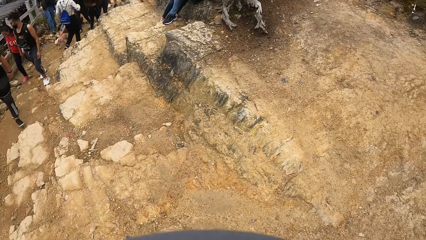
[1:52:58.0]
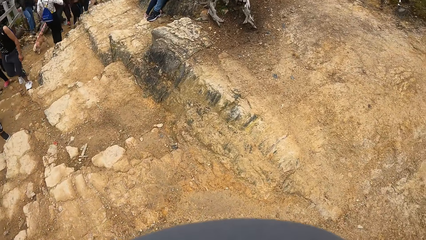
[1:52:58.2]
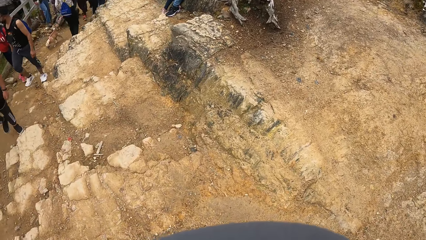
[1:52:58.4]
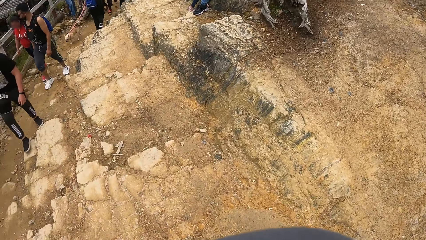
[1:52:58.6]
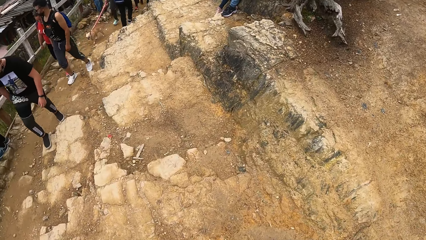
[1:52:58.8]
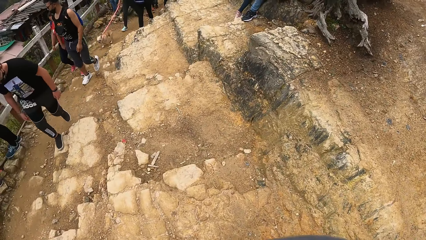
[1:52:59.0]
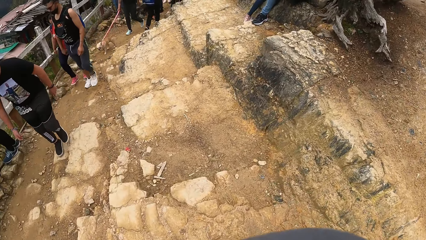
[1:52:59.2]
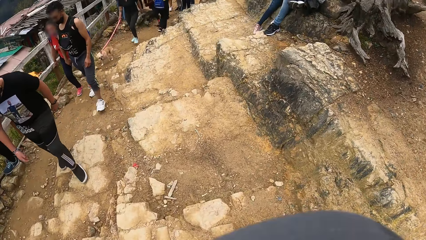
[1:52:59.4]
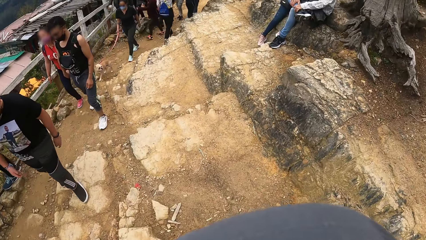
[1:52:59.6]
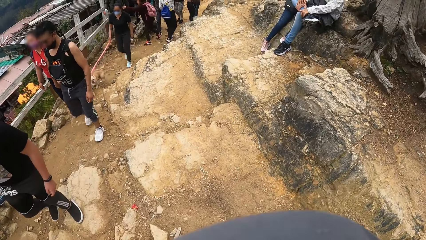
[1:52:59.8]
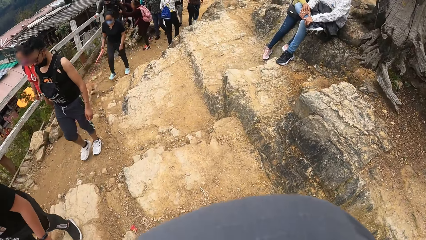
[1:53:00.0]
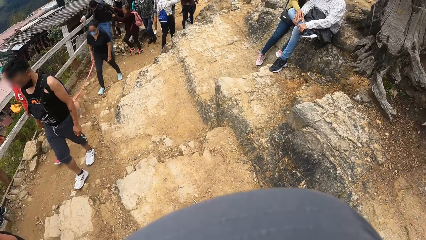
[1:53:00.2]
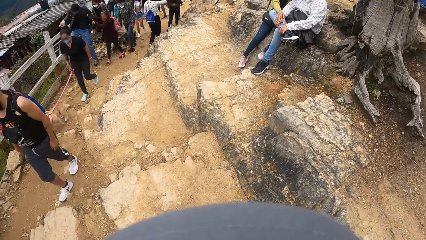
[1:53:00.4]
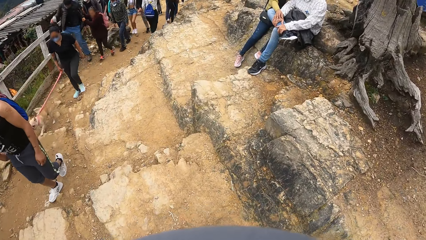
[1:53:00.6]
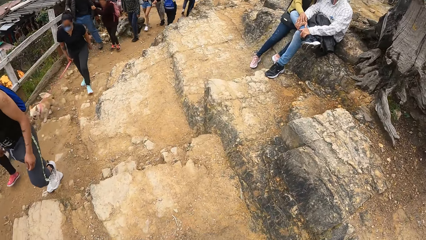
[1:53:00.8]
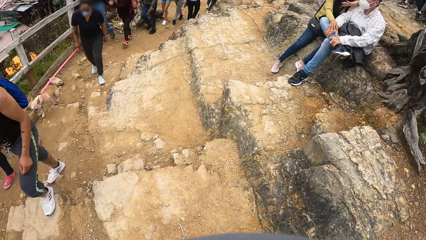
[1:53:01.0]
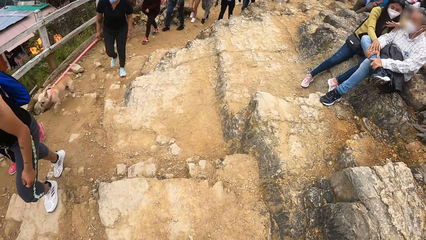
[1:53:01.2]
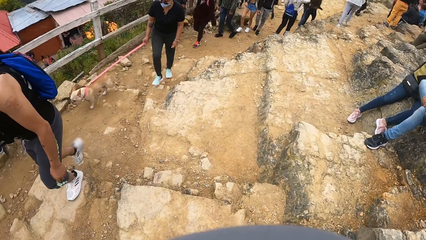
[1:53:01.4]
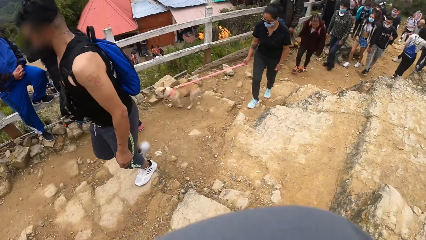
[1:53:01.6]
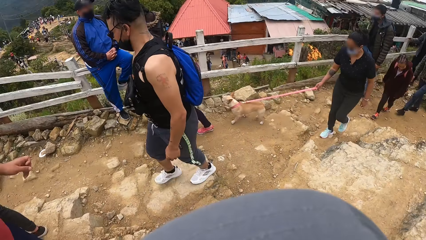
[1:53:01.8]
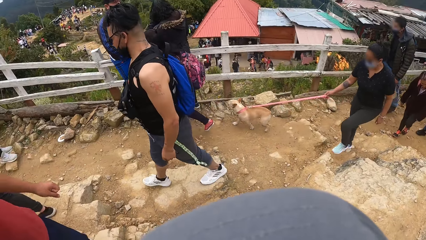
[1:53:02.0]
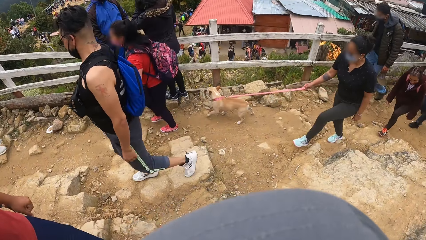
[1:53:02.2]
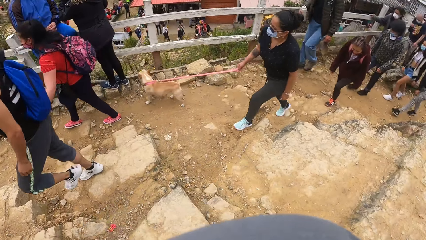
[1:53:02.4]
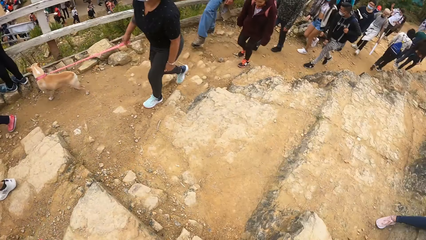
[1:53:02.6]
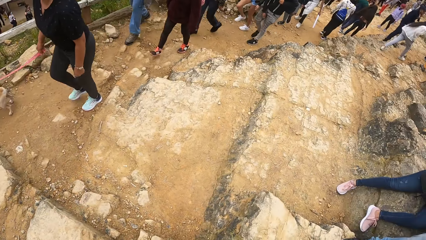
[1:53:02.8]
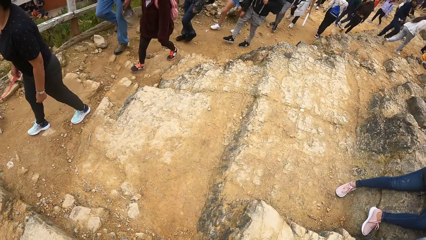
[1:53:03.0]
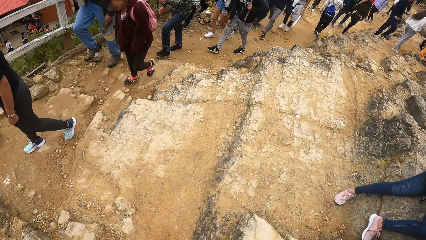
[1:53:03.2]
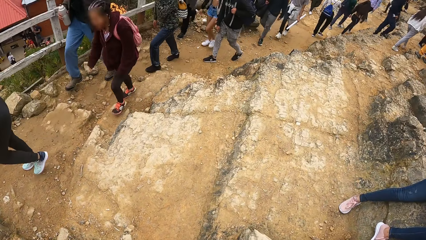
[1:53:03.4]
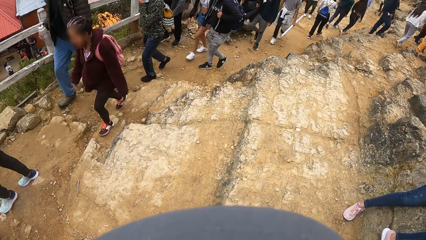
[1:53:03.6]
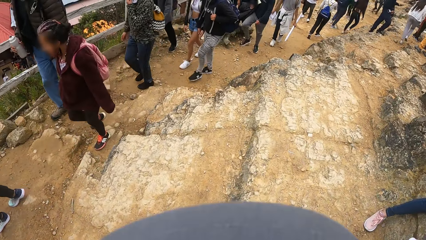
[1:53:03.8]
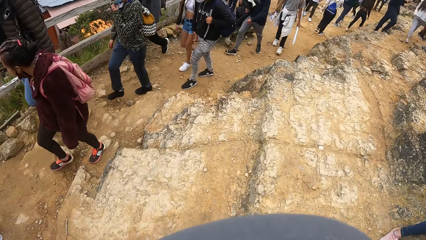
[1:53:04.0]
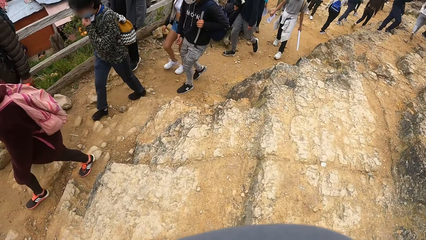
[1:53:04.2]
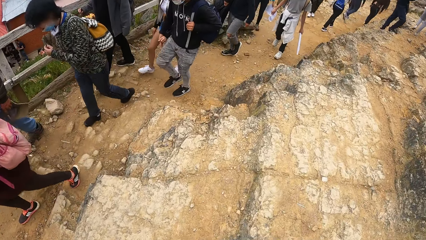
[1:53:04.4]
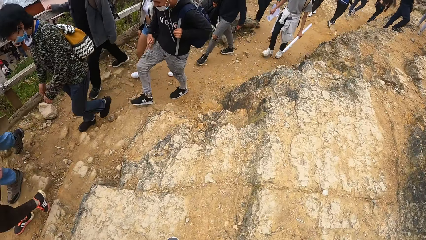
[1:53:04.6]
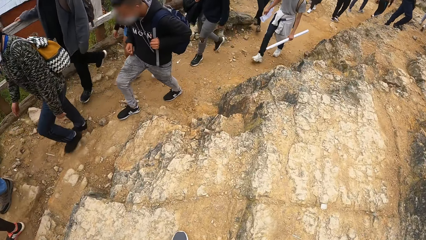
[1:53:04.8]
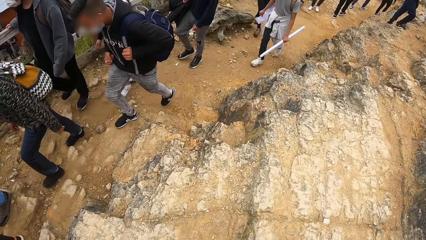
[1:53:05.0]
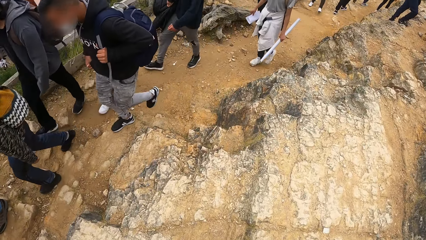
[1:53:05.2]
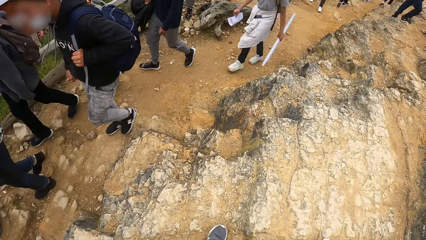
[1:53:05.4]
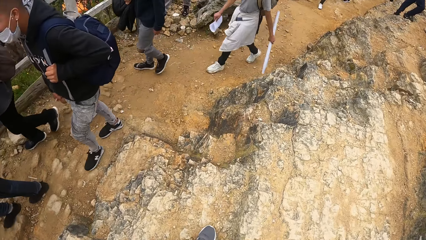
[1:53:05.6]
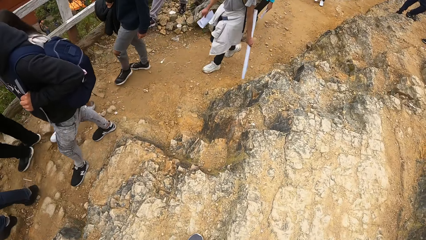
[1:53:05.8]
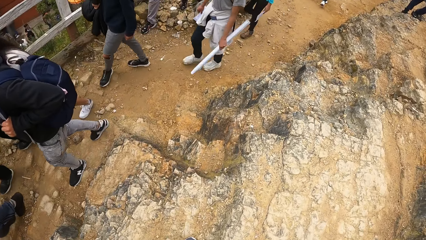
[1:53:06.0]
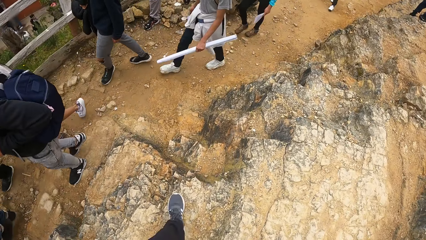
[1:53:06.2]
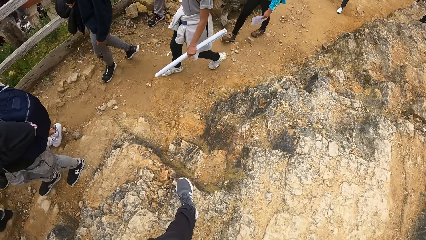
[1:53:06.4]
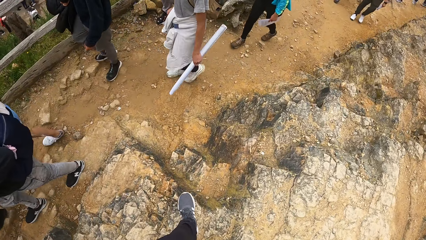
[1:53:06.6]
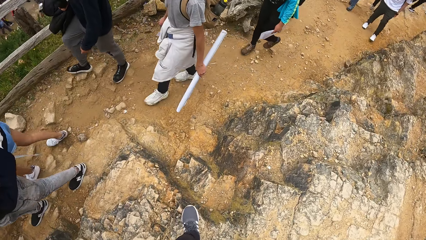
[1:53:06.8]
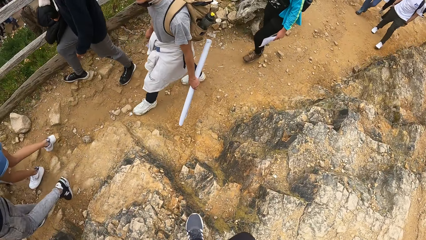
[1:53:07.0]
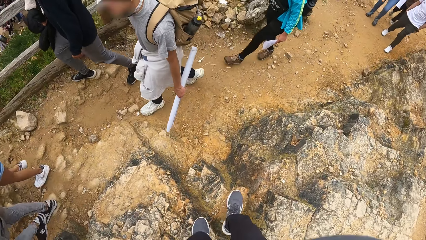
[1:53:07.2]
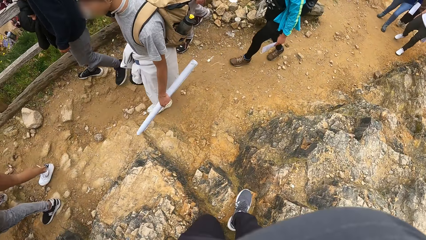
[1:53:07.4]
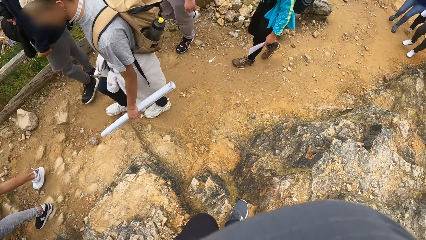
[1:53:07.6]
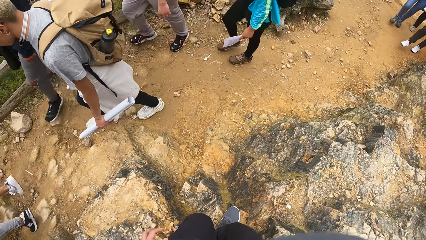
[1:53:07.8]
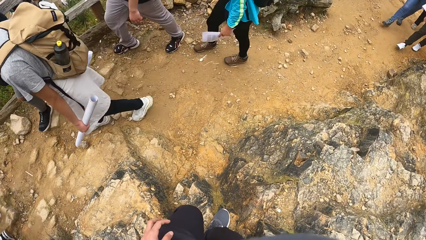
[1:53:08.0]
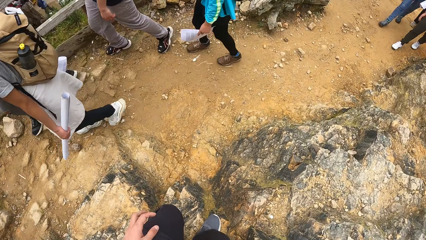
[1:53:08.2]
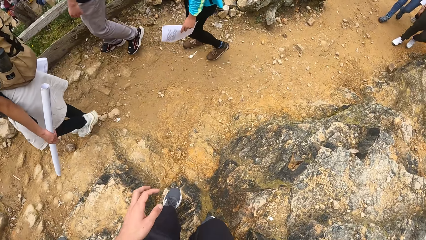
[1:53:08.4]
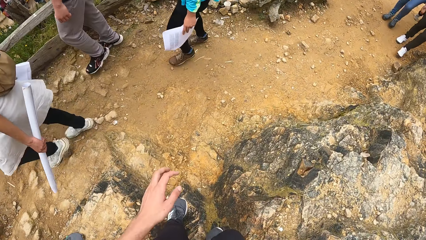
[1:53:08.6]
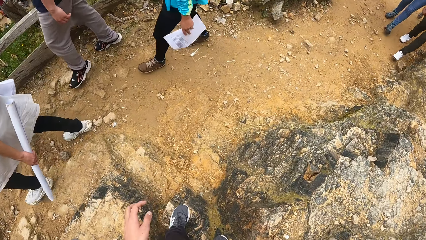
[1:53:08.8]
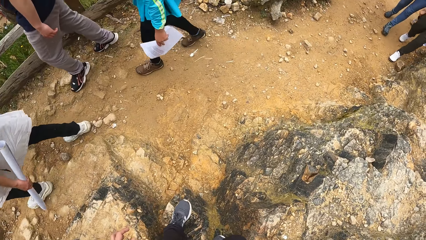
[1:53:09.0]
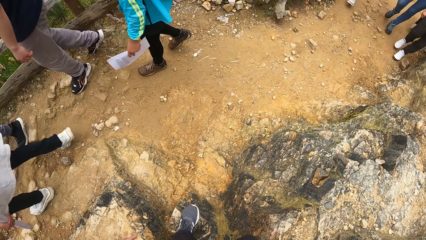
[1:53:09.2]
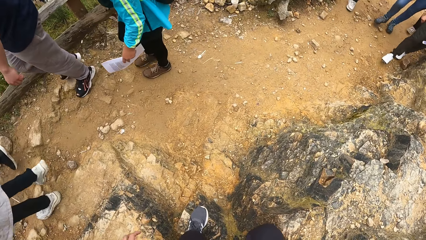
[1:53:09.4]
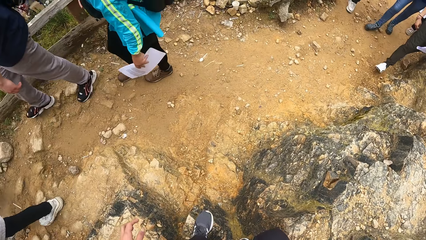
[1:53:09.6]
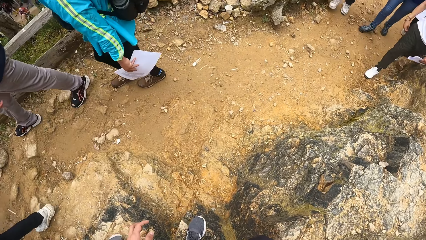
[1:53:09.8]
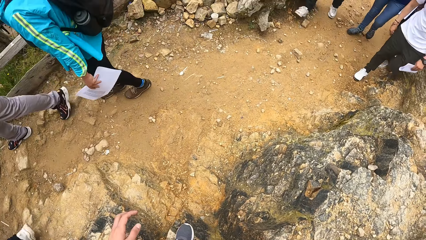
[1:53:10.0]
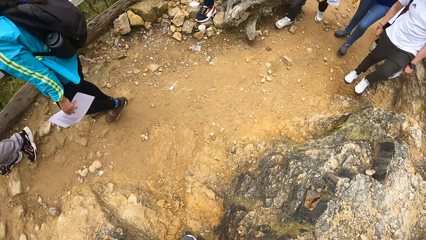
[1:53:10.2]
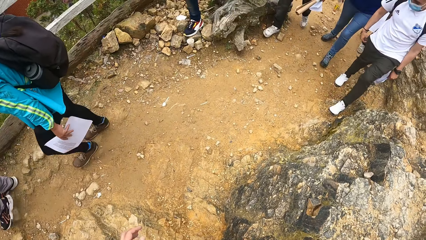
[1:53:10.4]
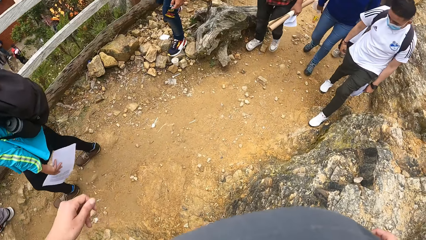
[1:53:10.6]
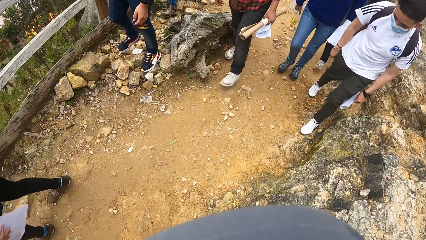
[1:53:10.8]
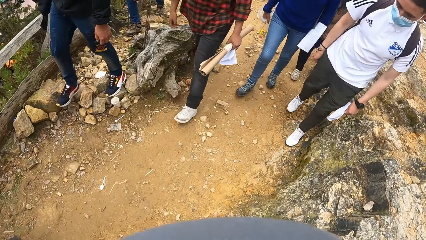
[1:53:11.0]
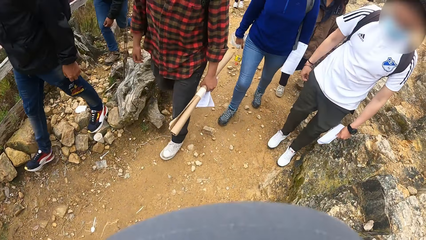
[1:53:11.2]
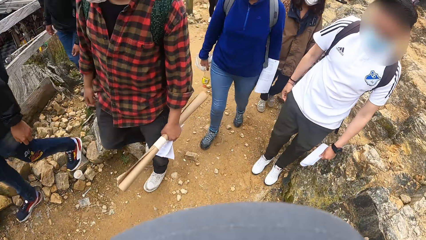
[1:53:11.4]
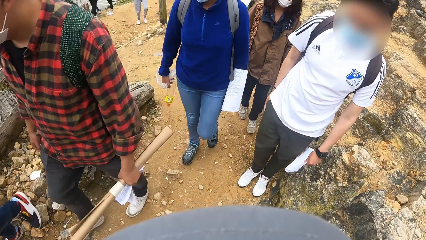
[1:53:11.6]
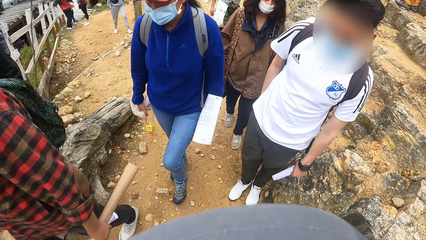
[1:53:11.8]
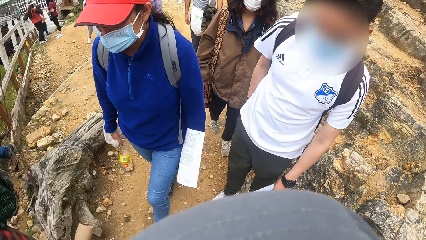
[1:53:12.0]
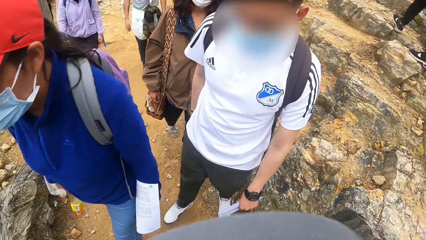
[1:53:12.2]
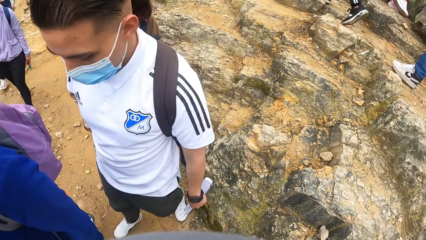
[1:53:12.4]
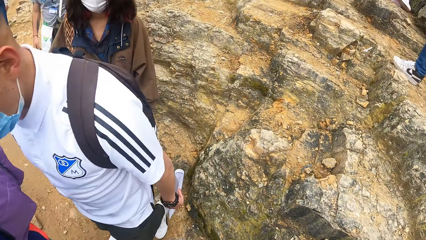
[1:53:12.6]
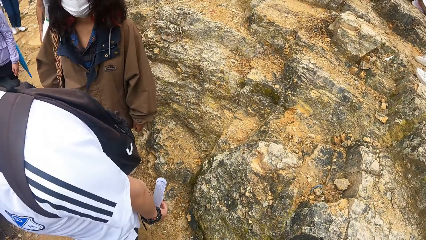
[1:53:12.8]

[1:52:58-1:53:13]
The camera wearer walks down the hill.
